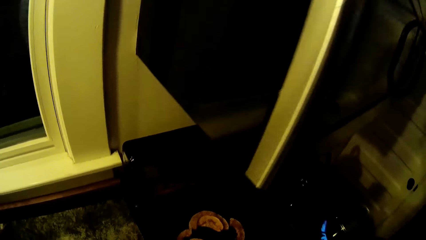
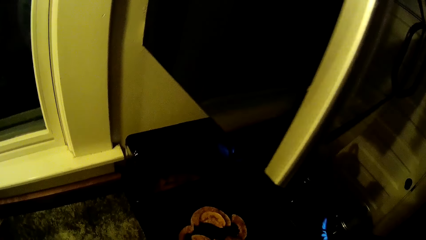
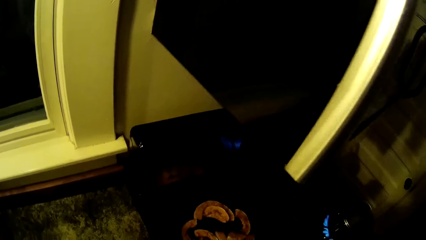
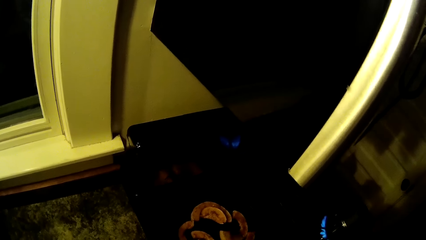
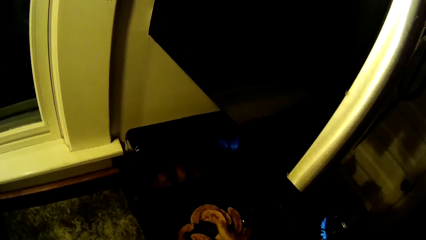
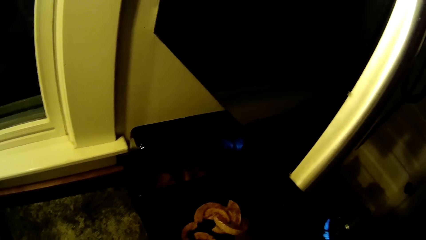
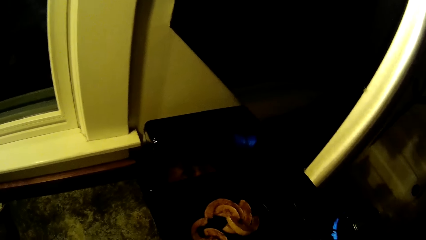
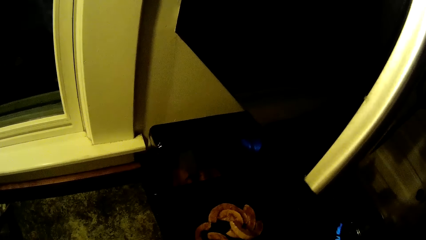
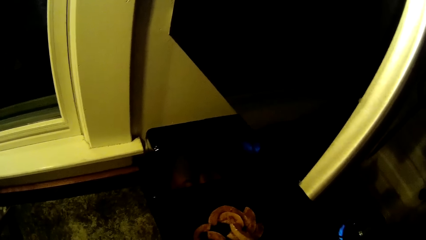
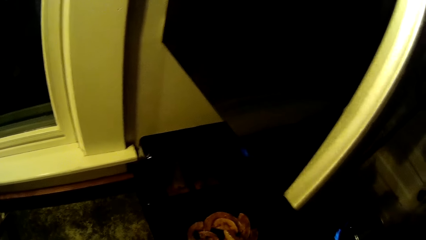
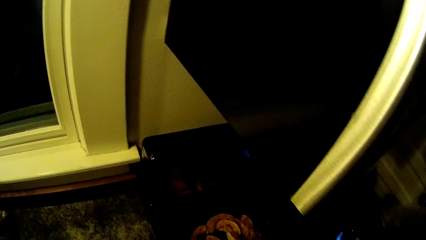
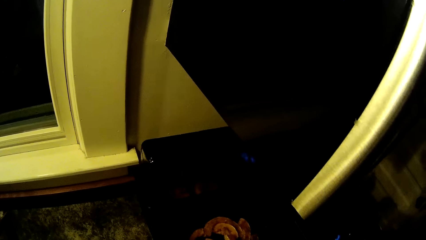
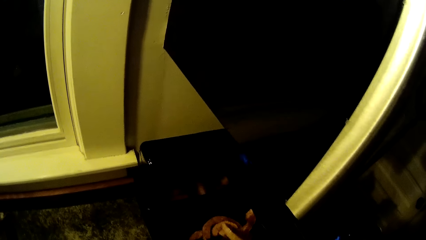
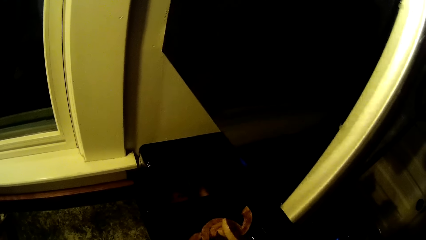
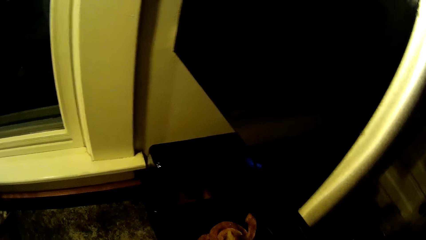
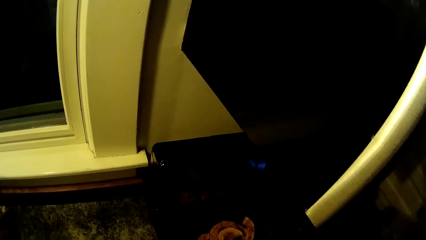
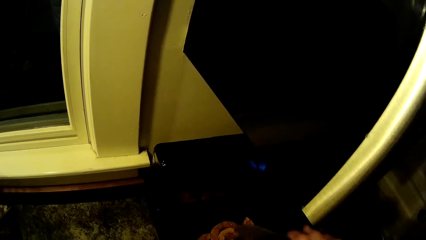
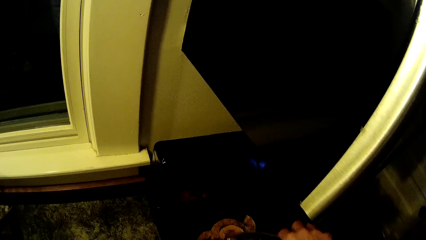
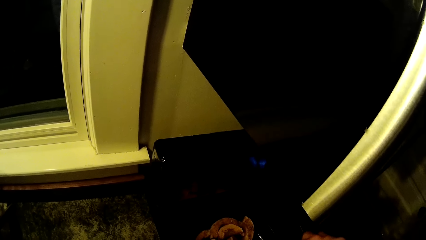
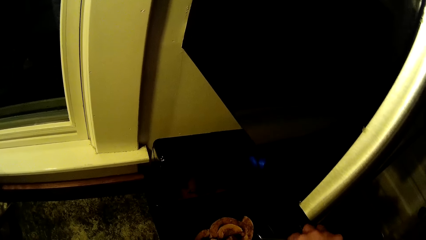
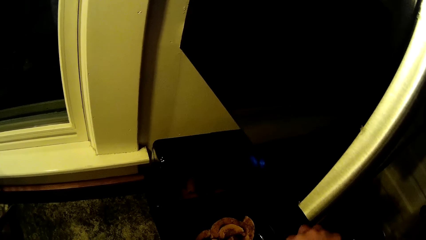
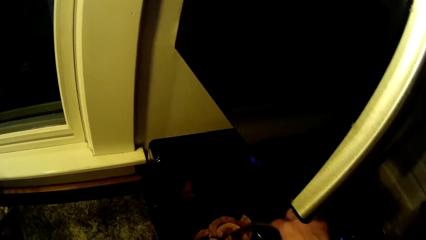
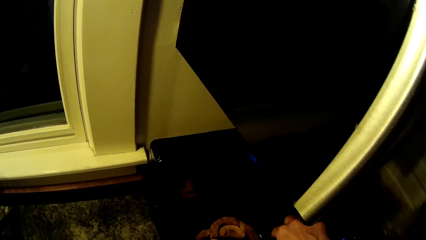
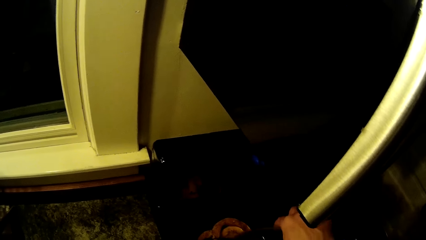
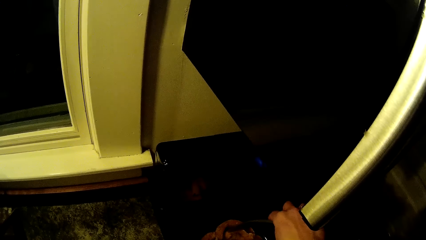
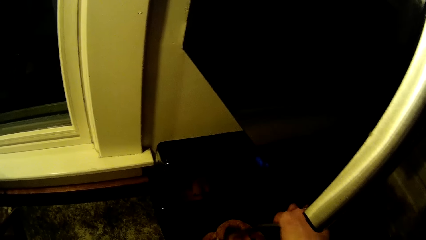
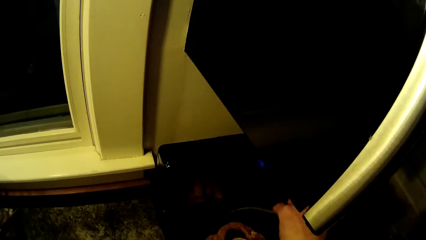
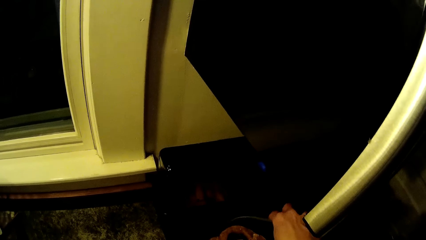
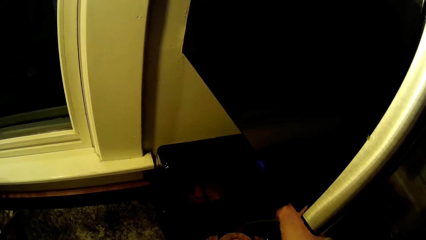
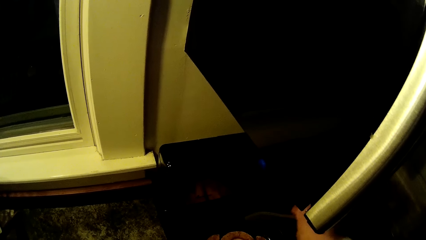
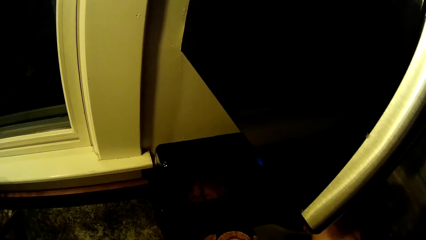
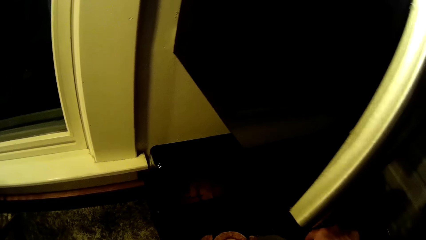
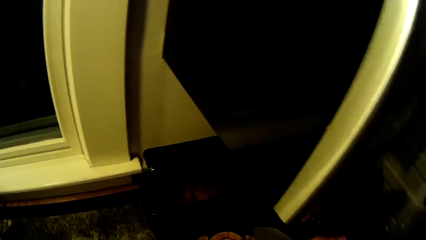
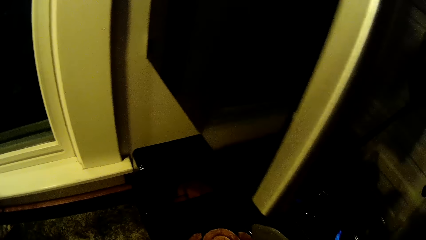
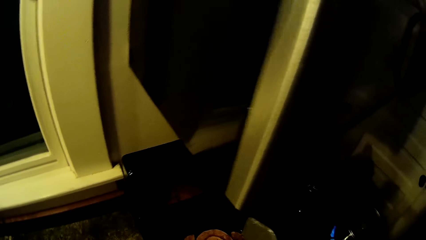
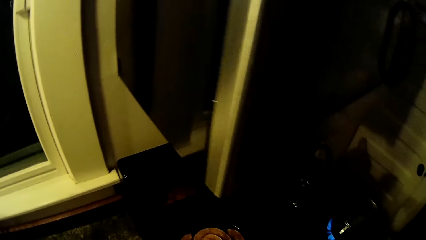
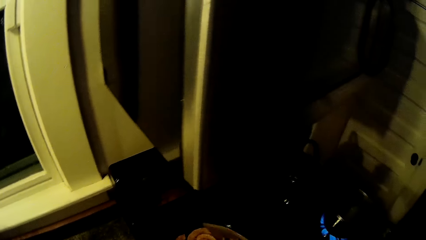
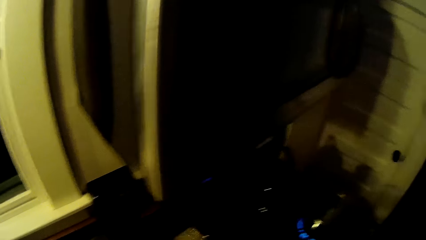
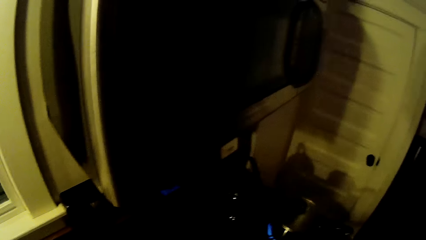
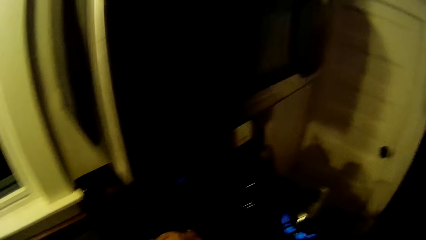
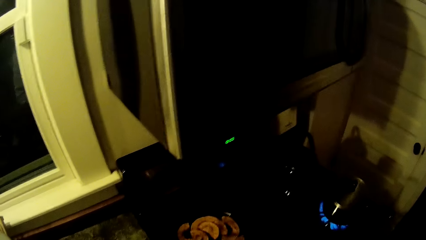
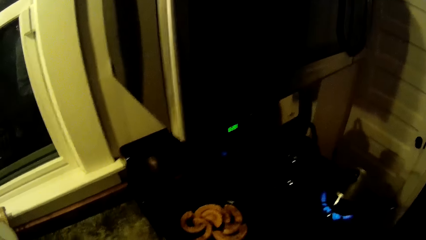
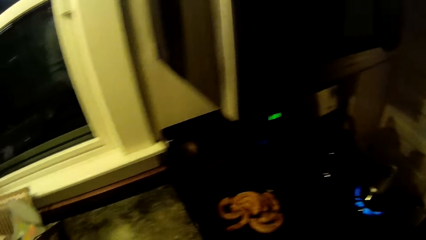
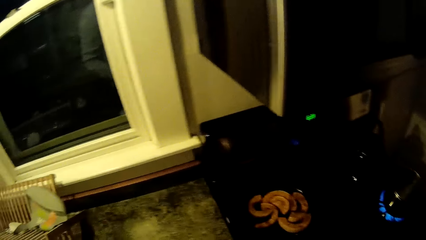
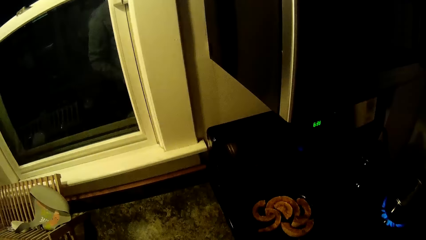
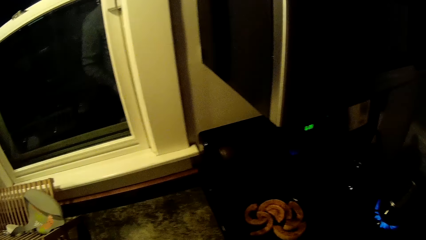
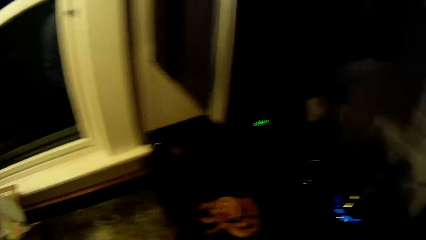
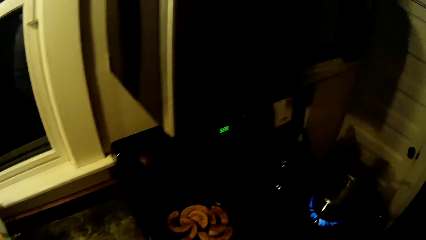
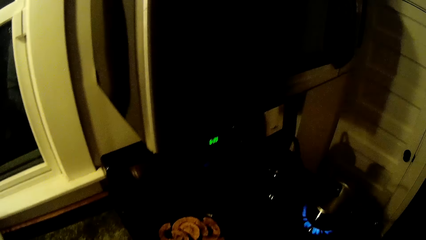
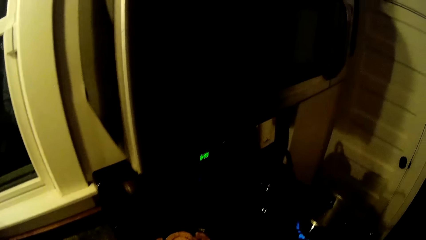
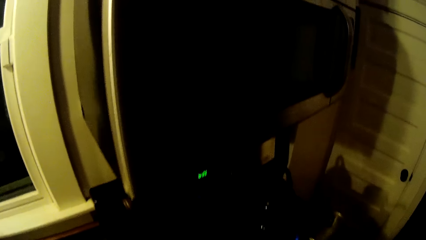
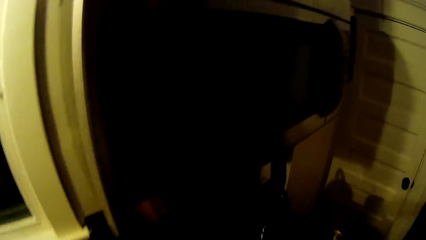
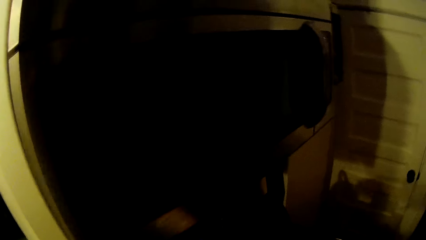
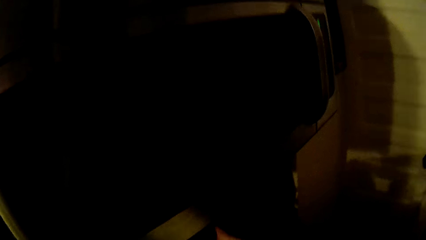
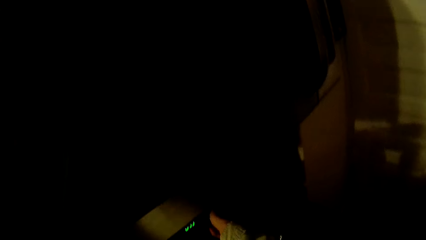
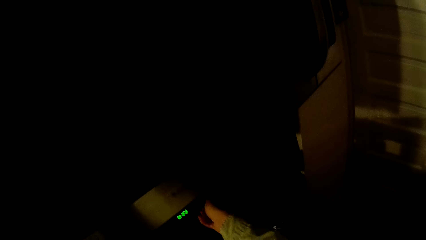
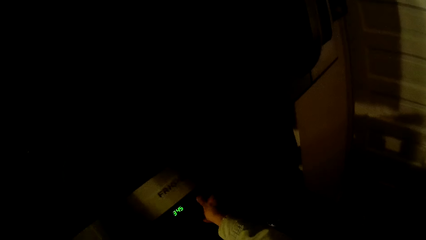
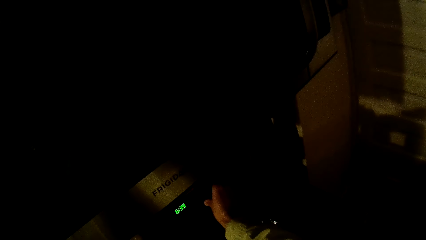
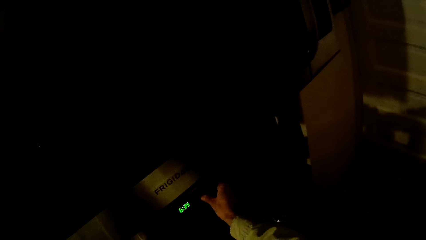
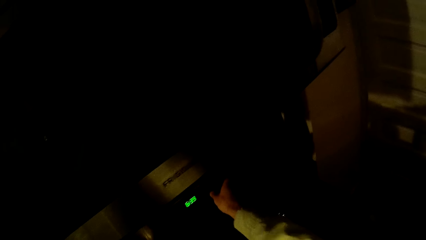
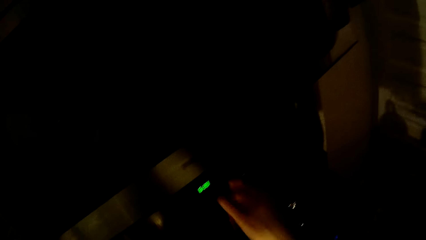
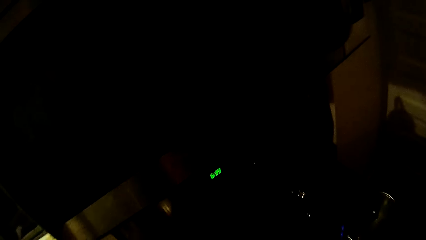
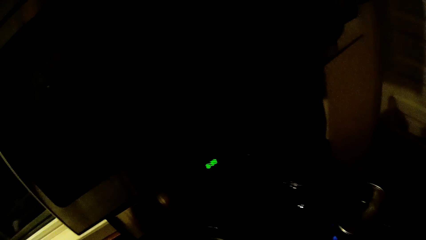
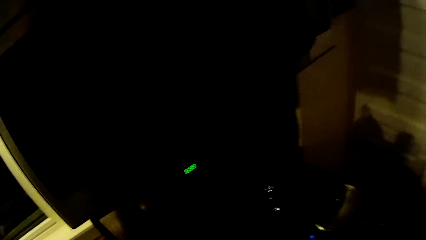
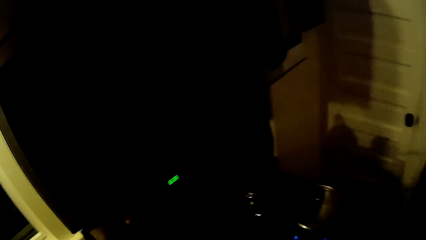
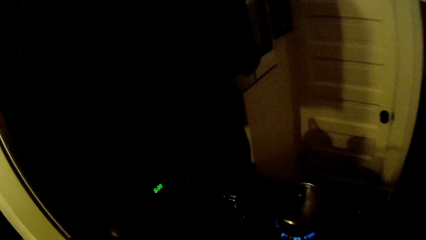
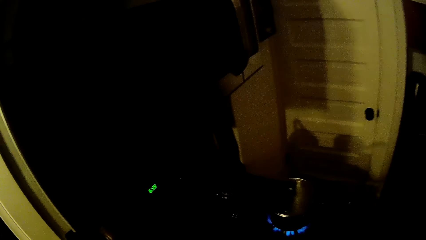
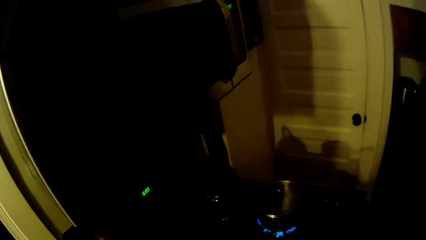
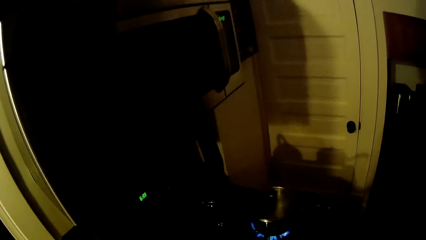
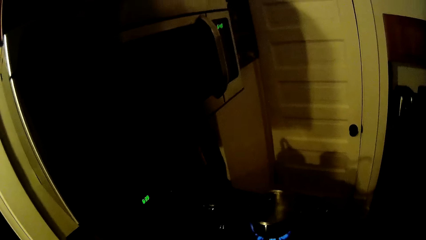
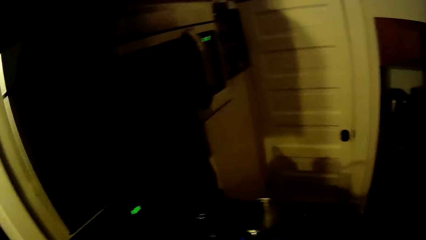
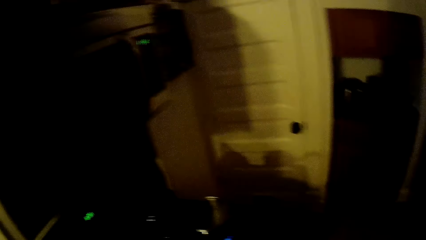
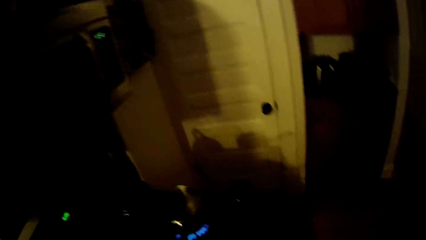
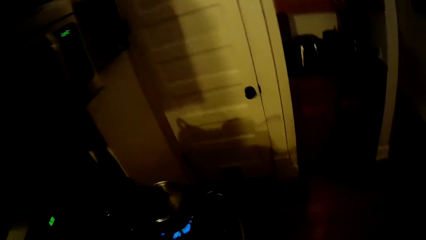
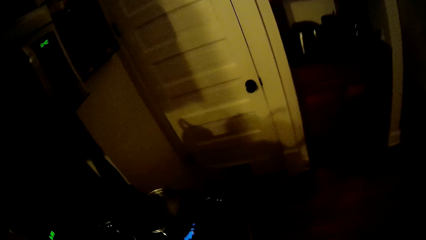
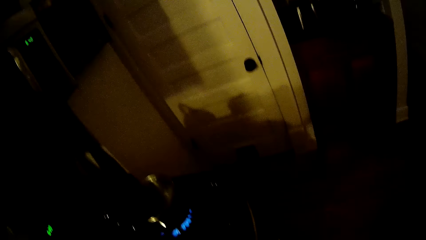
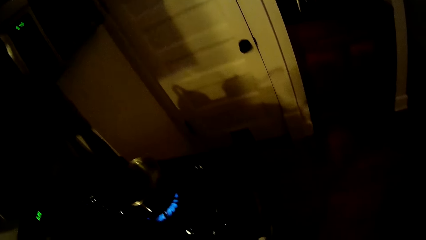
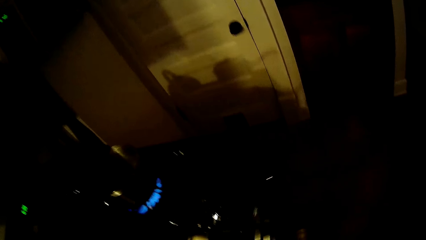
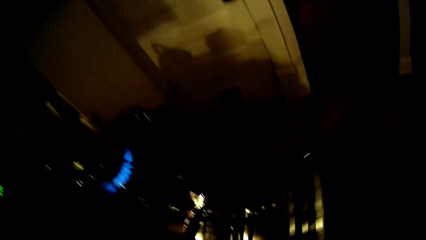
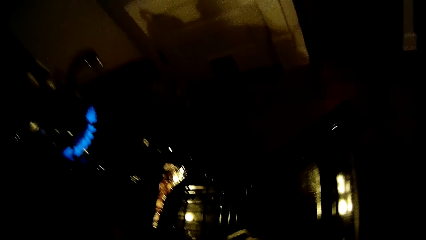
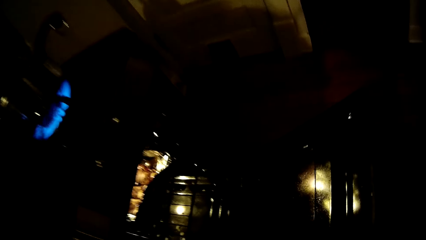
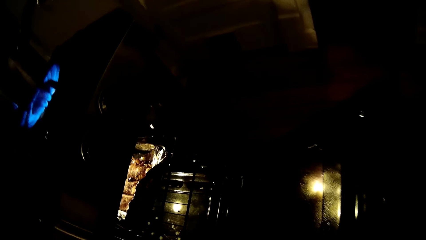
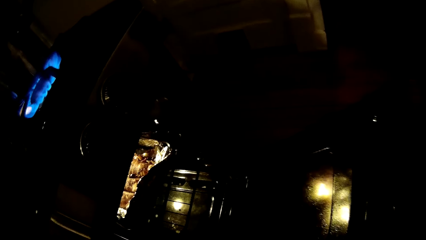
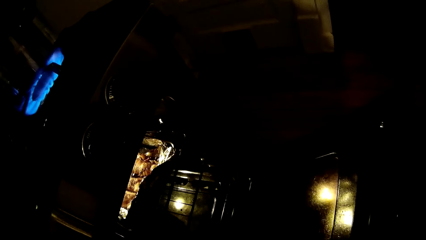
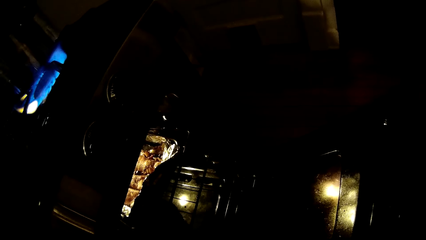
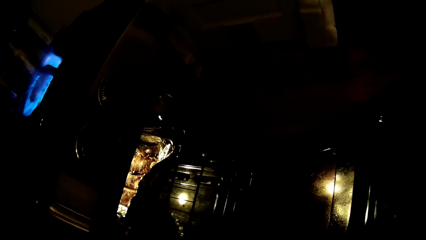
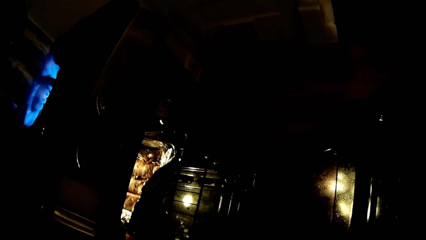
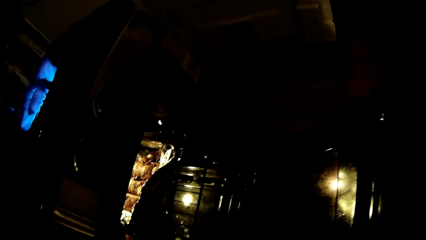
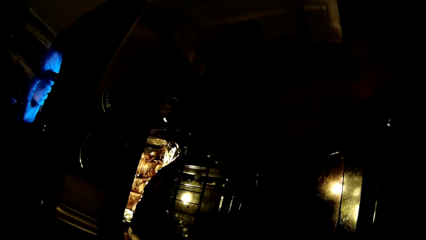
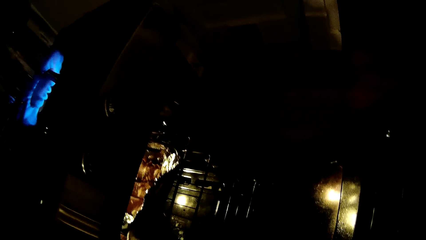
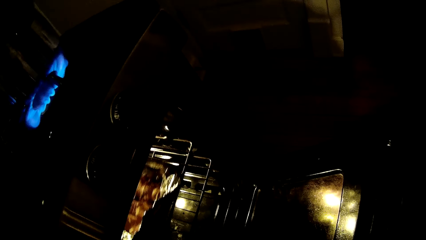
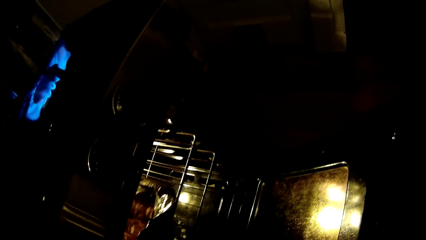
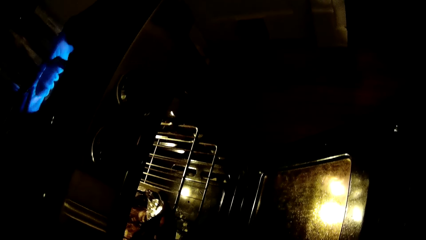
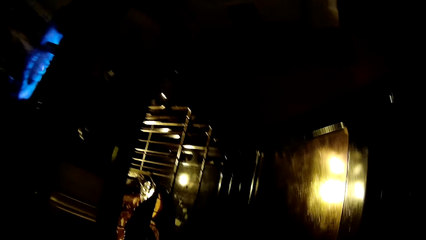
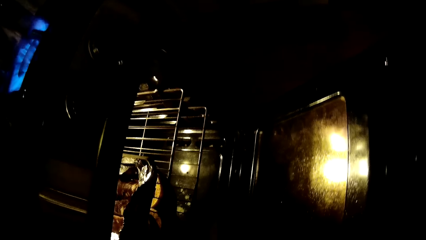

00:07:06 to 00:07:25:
The camera wearer stirs food in a pot on a cooker with a spoon. She adjusts a switch on the wall with her right hand. She opens the cooker cabinet or oven with her right hand. She adjusts trays in the cooker cabinet with her left hand.
